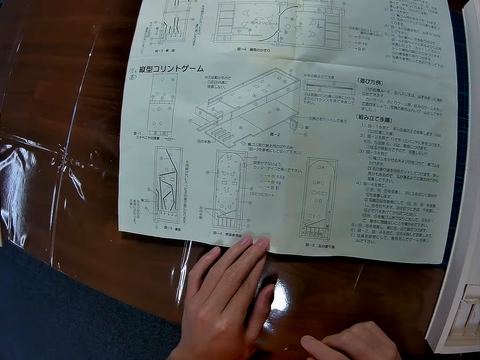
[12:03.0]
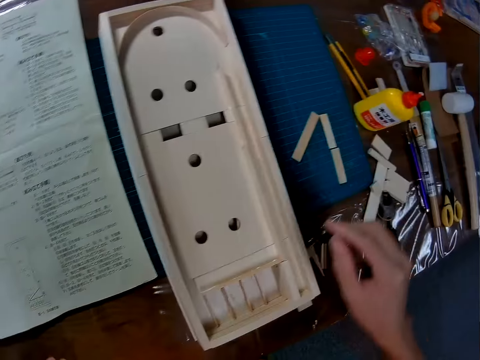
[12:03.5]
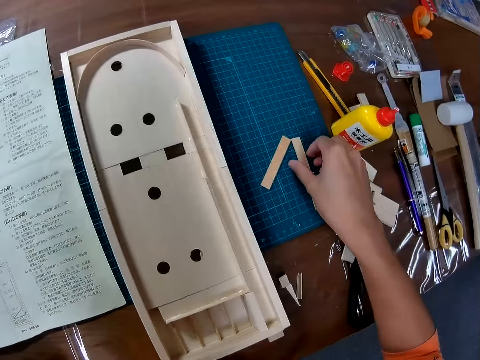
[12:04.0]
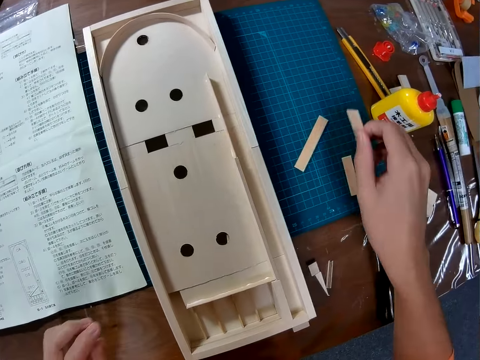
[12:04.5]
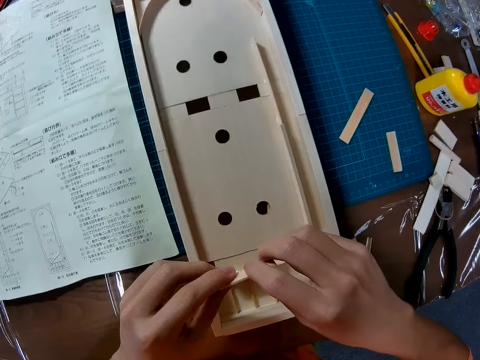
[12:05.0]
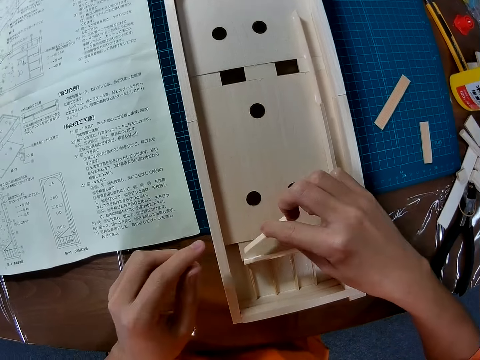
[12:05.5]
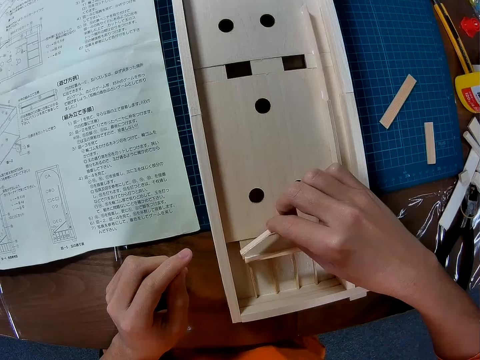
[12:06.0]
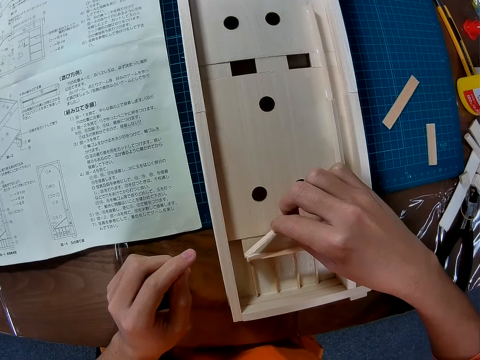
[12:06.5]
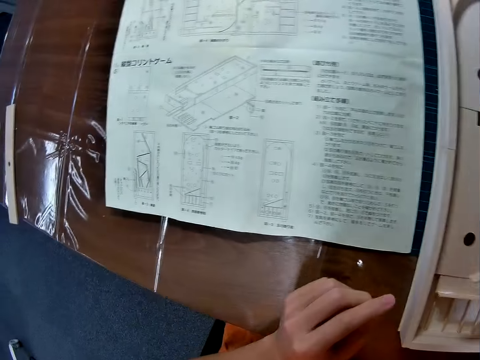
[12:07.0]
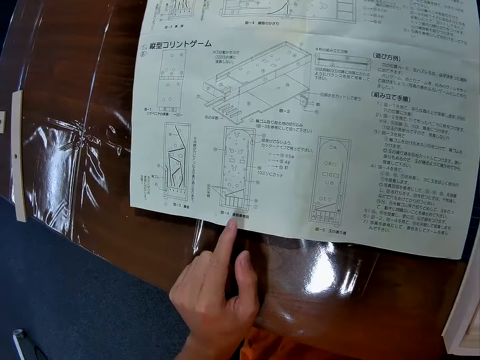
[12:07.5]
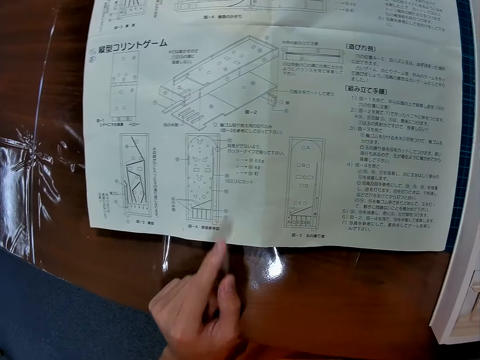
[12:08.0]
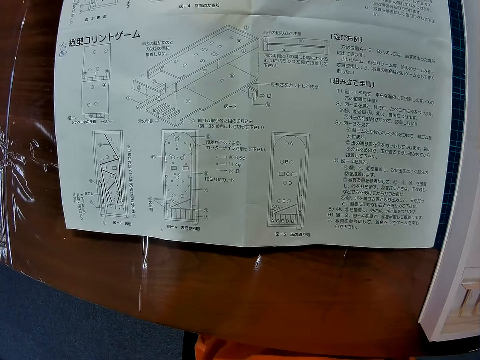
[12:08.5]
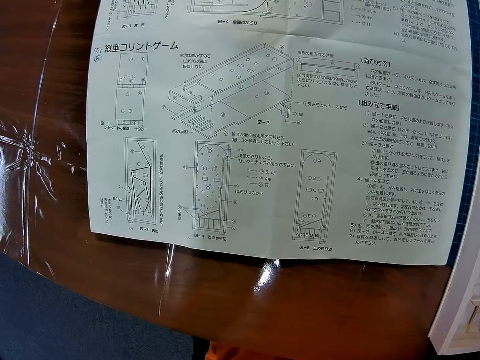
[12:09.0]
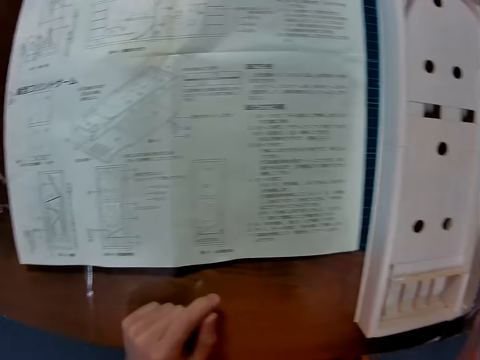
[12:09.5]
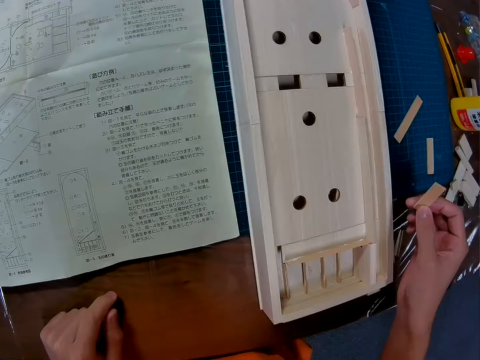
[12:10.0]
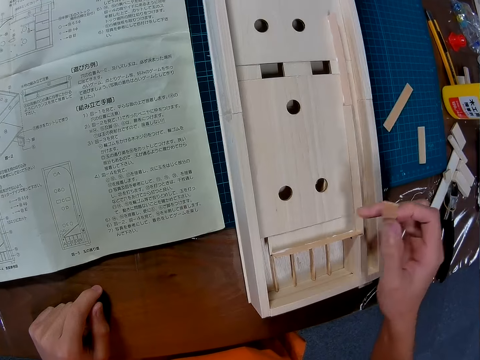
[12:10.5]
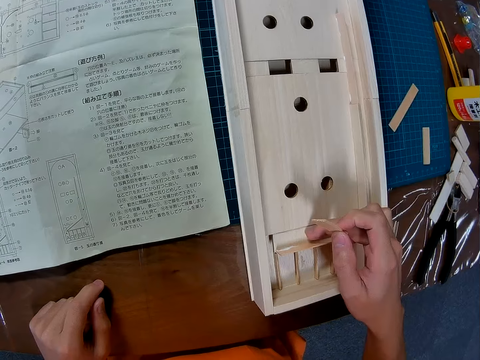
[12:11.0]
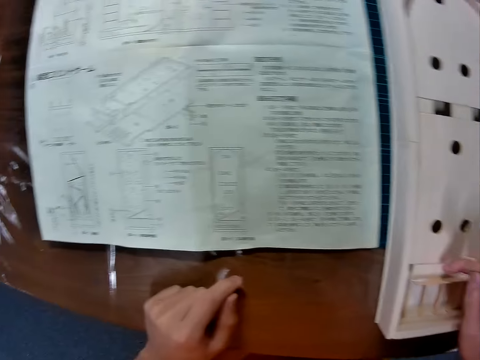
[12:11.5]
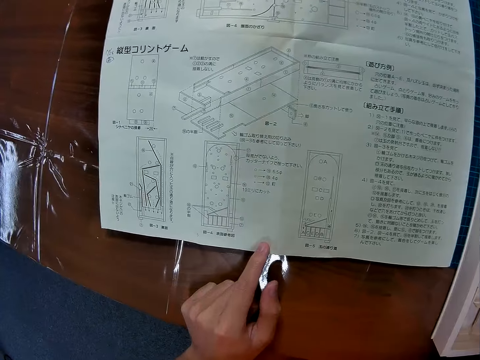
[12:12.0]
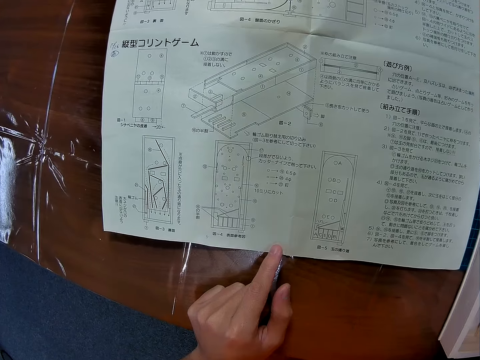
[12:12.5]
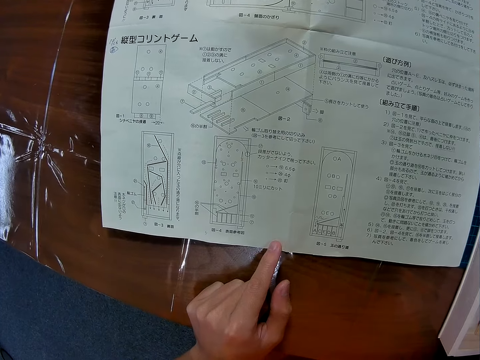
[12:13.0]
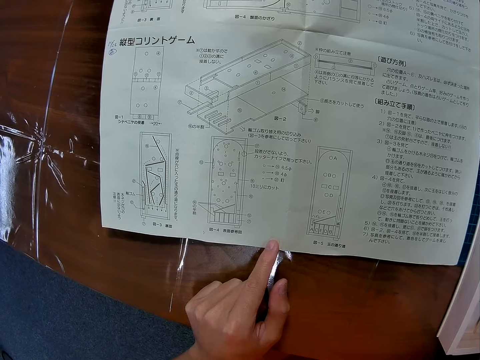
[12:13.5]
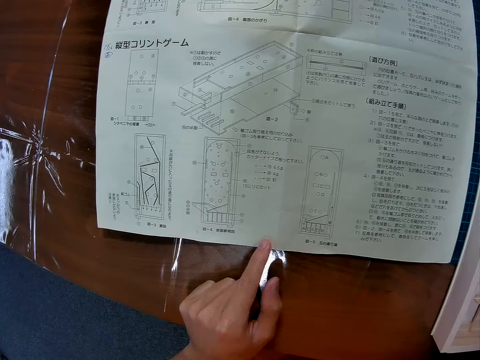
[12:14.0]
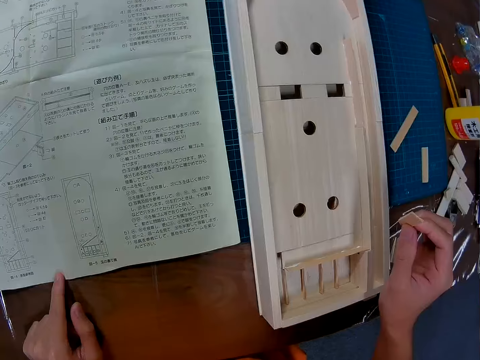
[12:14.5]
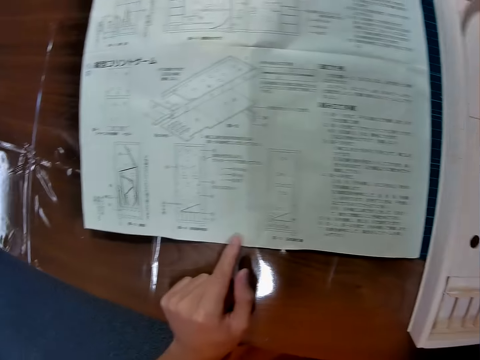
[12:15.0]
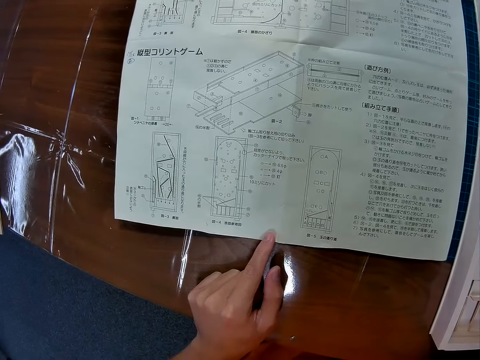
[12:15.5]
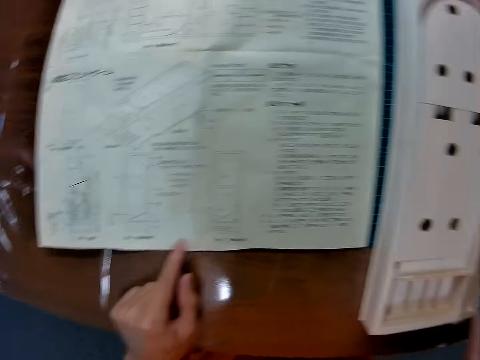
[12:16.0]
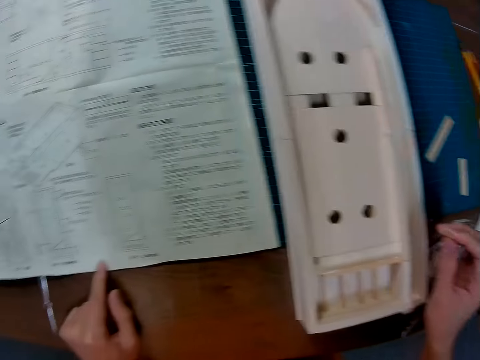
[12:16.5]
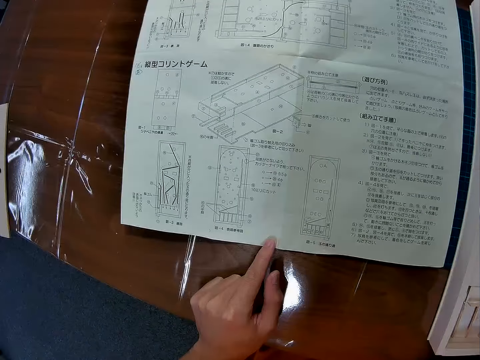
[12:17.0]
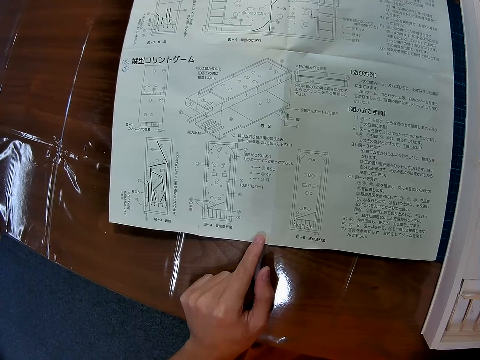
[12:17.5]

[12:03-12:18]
The camera wearer looks at the sketch paper. He picks a wood piece from the table. He places the wood on the wood craft. He looks at the sketch paper. He raises up his hand. He puts his hand on the table. He looks at the model. He looks at the sketch paper.

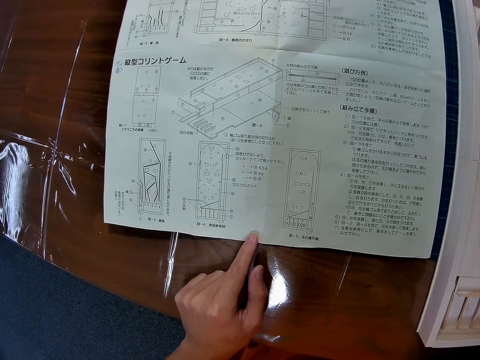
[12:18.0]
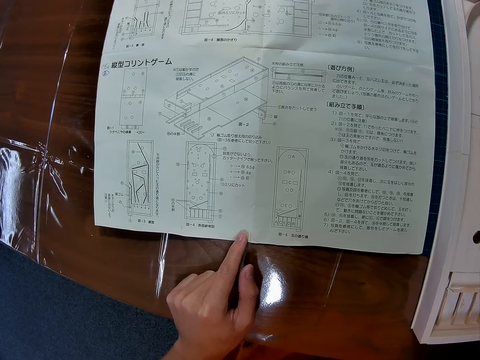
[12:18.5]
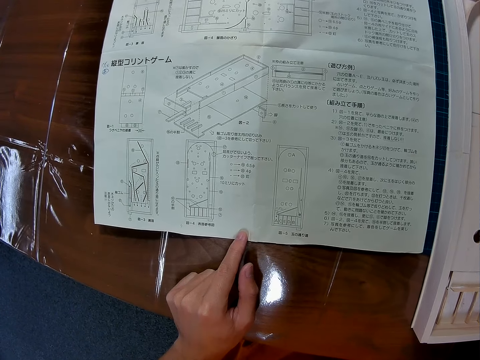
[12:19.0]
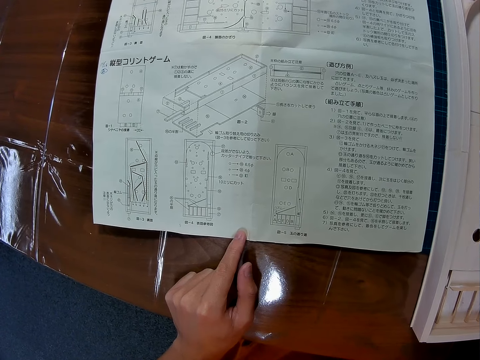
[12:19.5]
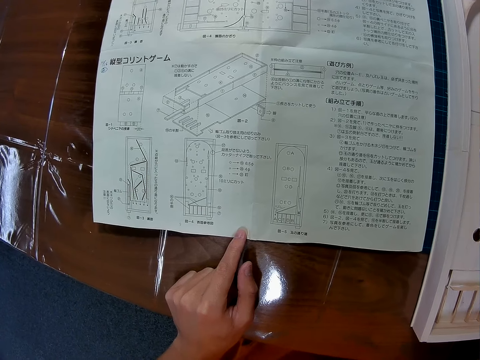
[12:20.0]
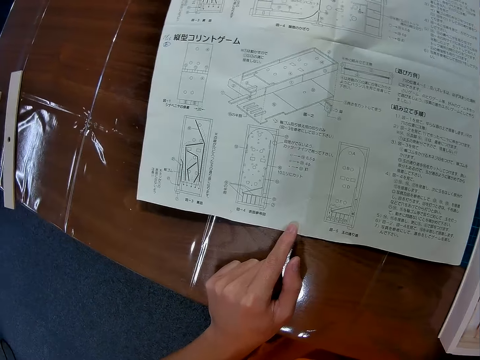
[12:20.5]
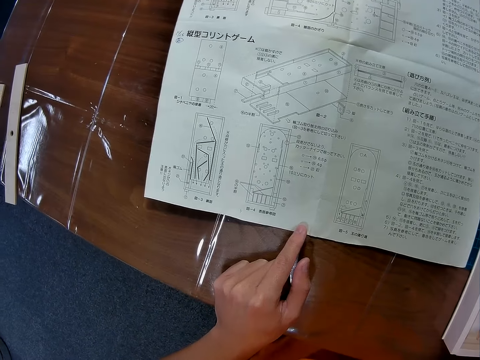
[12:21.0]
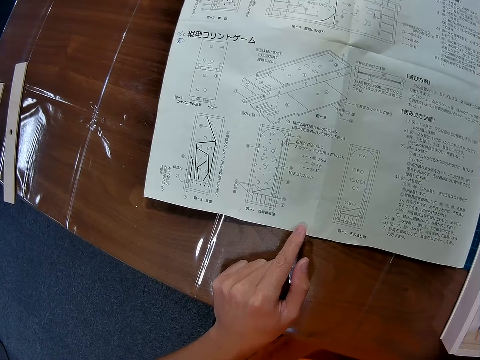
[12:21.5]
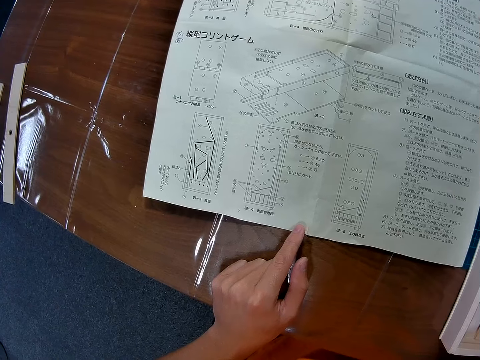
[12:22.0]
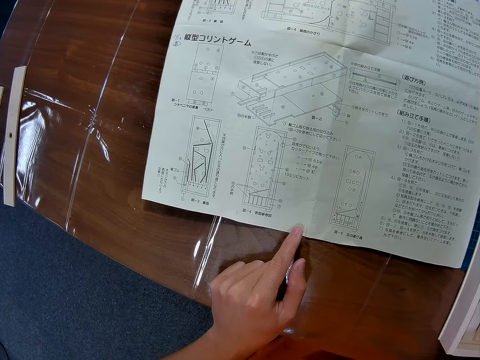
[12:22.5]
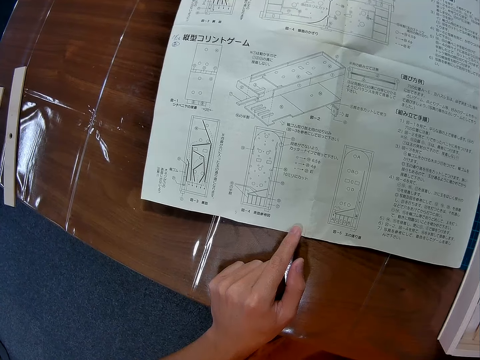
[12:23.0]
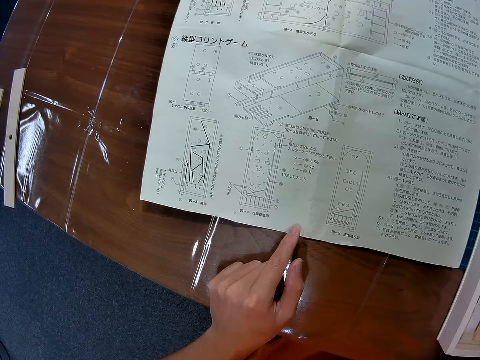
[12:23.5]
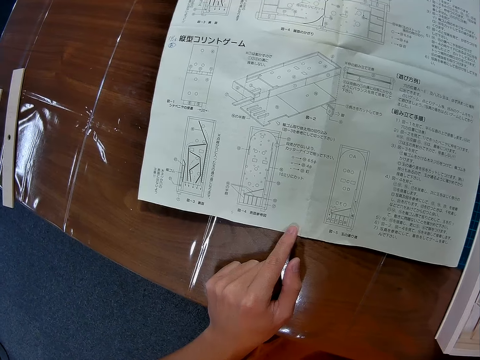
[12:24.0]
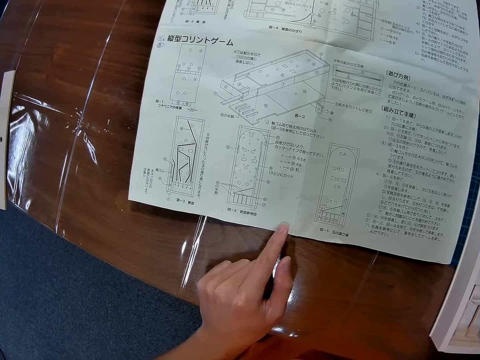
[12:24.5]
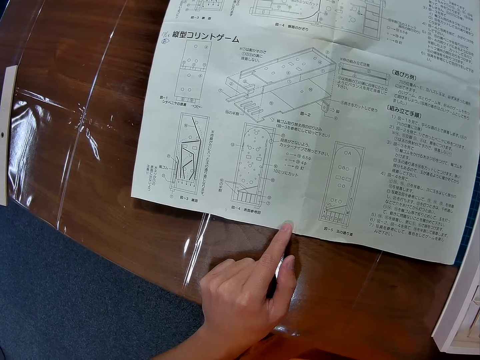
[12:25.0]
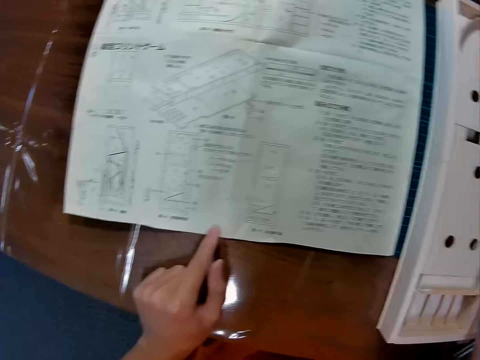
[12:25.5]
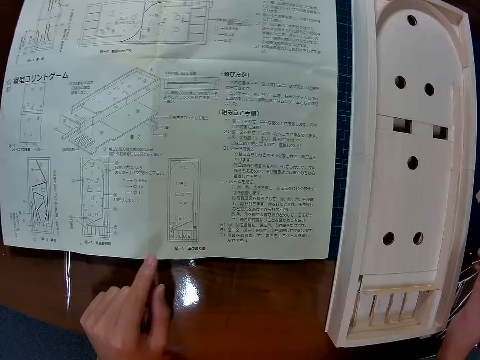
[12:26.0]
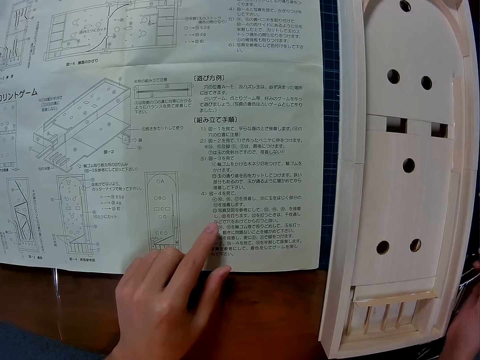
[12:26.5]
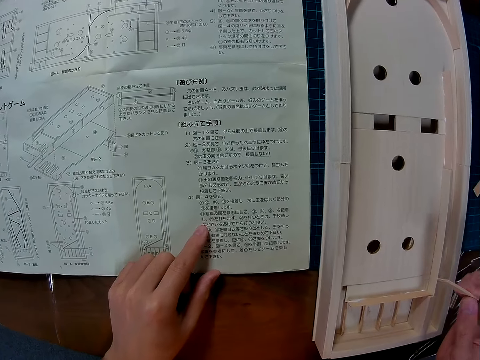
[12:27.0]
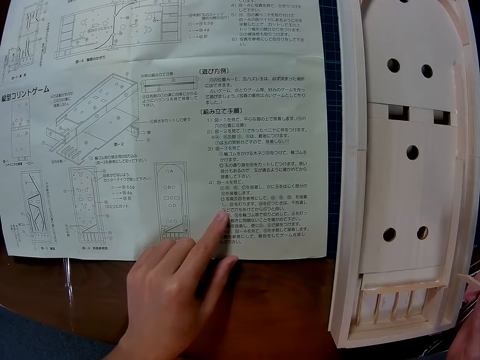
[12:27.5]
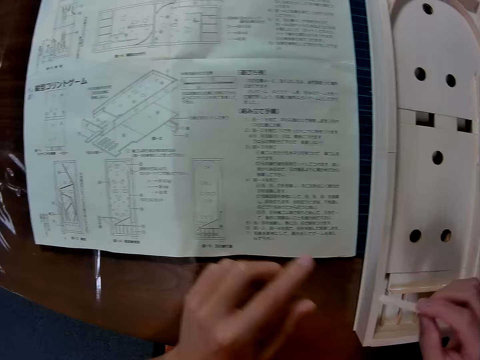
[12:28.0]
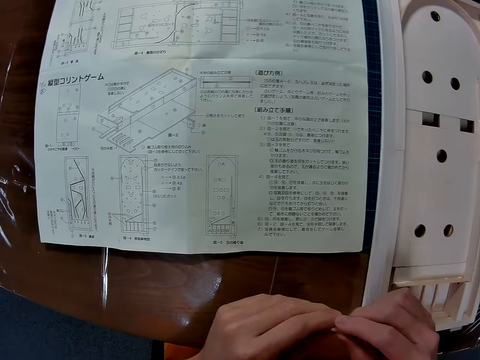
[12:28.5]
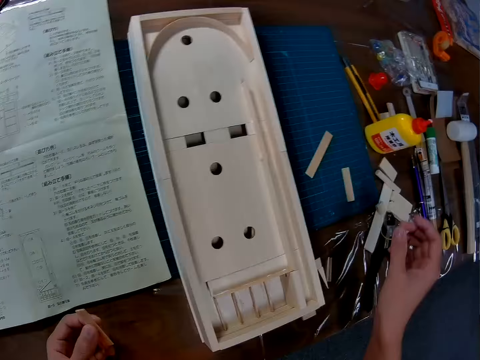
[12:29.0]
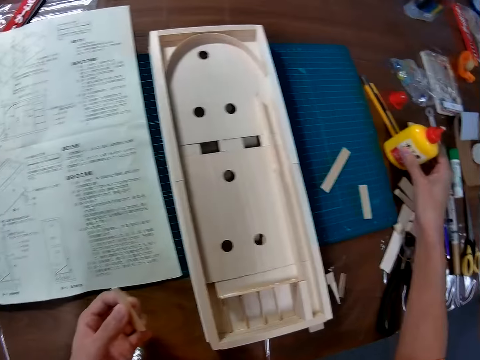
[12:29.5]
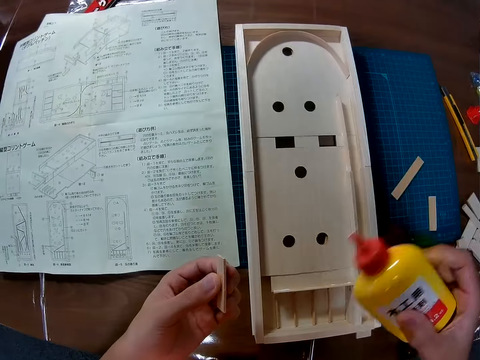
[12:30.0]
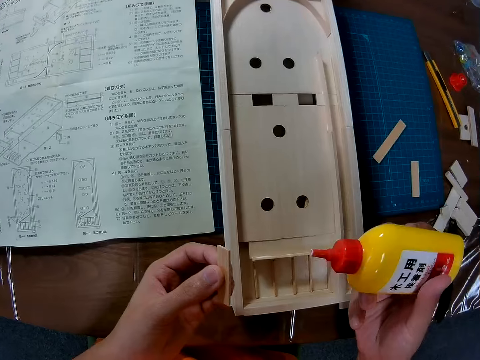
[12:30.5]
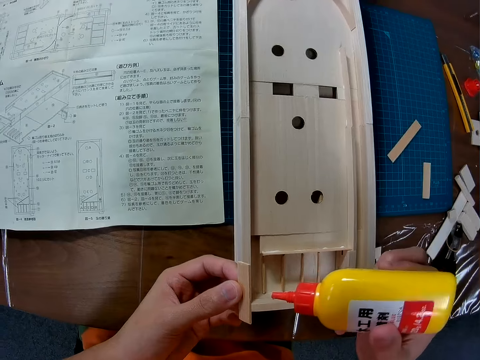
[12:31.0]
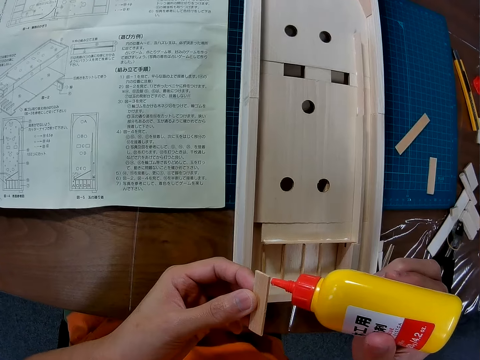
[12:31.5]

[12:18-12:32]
The camera wearer points his fingers on the sketch paper. He puts the piece of wood in the hand. He picks up the glue bottle from the table.
